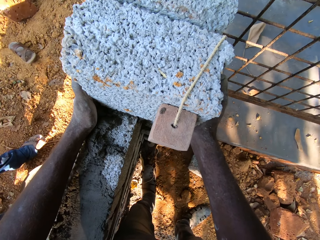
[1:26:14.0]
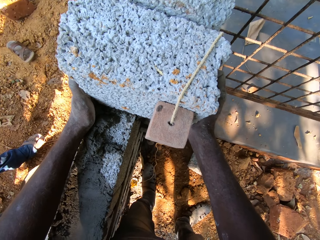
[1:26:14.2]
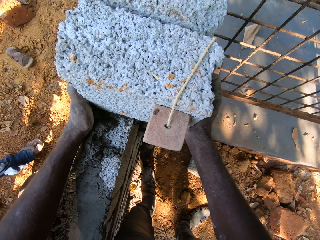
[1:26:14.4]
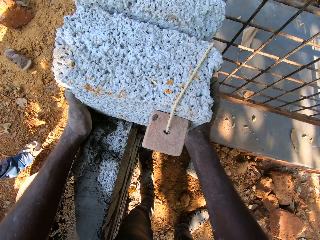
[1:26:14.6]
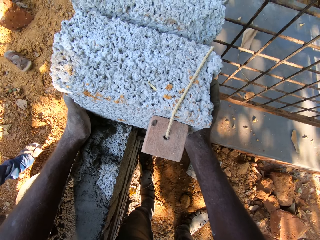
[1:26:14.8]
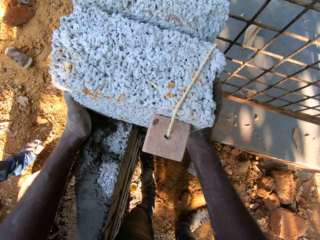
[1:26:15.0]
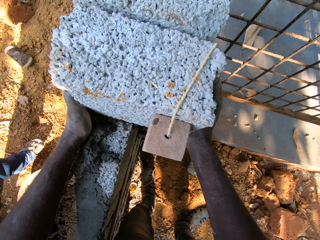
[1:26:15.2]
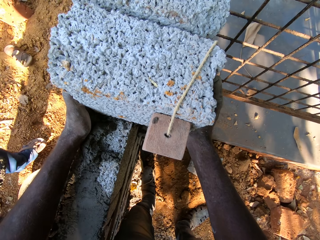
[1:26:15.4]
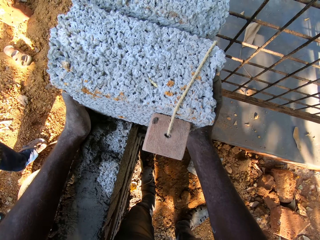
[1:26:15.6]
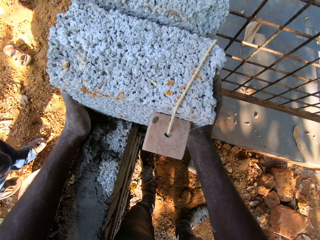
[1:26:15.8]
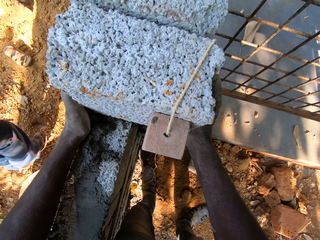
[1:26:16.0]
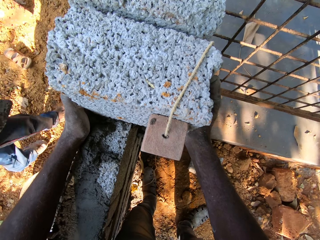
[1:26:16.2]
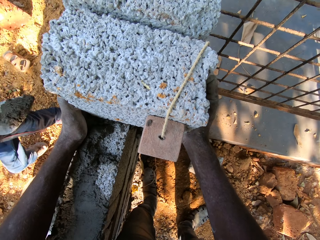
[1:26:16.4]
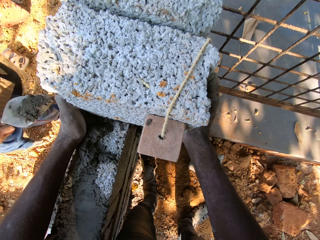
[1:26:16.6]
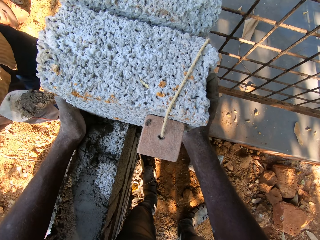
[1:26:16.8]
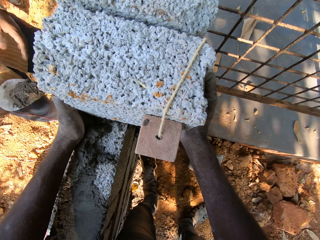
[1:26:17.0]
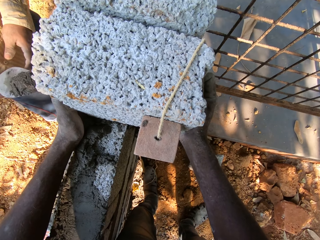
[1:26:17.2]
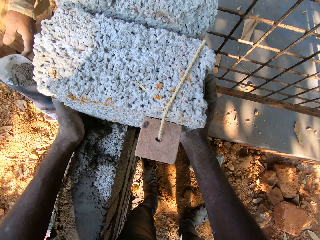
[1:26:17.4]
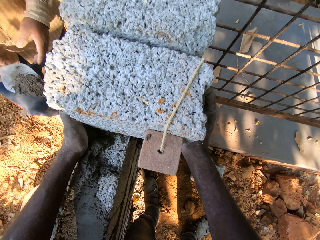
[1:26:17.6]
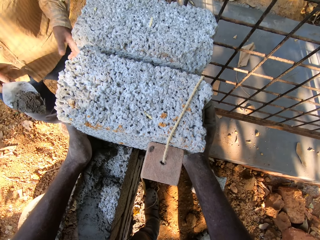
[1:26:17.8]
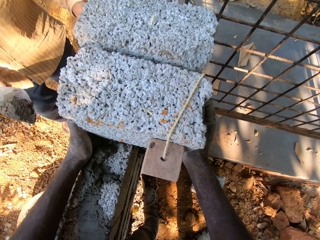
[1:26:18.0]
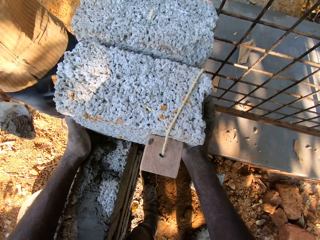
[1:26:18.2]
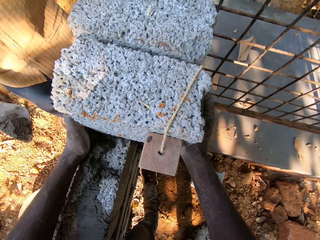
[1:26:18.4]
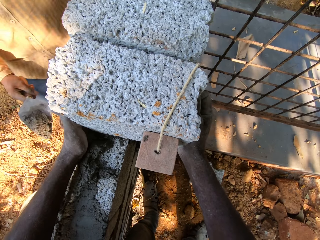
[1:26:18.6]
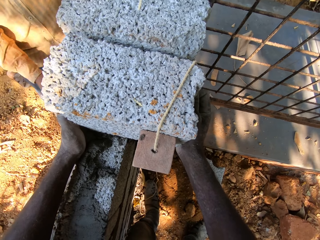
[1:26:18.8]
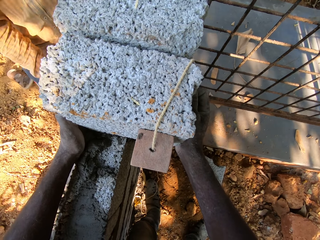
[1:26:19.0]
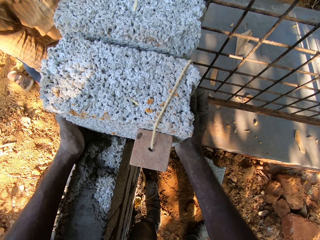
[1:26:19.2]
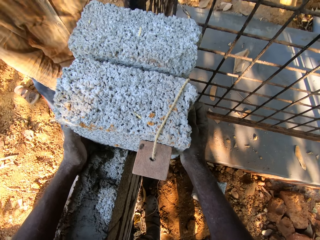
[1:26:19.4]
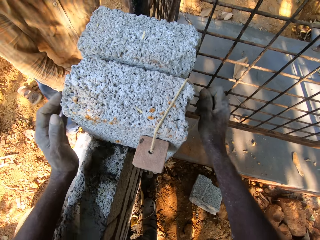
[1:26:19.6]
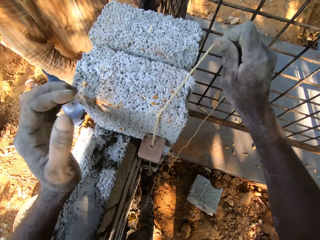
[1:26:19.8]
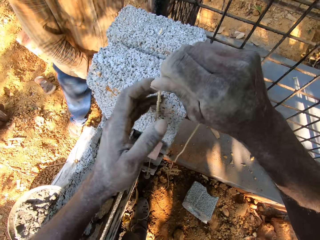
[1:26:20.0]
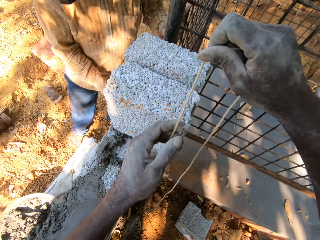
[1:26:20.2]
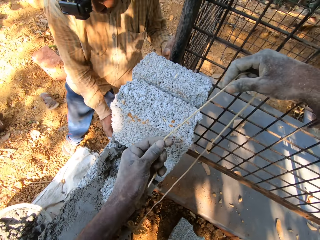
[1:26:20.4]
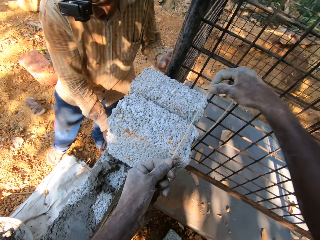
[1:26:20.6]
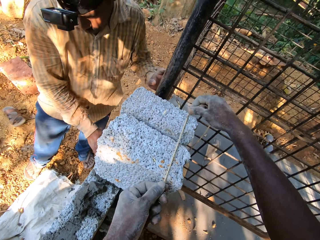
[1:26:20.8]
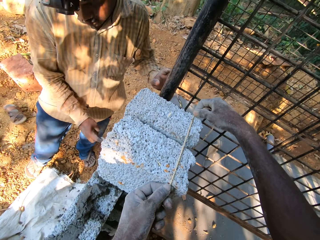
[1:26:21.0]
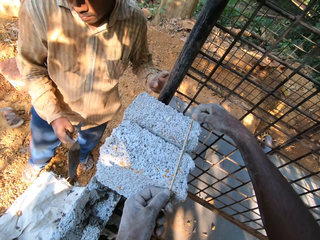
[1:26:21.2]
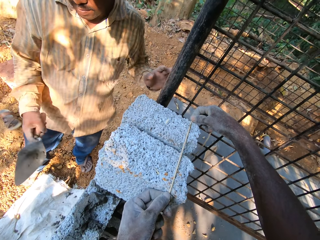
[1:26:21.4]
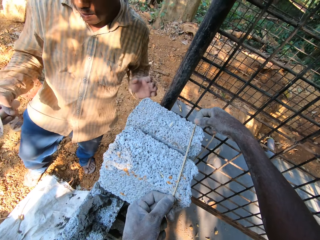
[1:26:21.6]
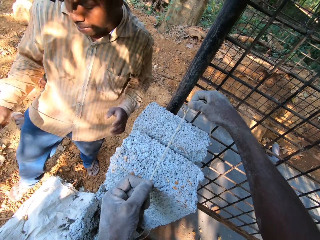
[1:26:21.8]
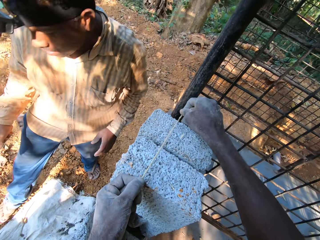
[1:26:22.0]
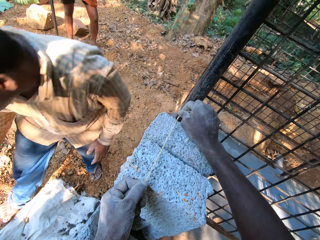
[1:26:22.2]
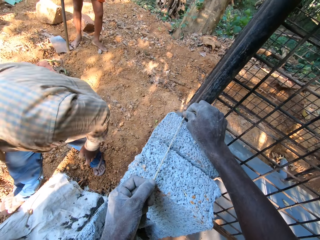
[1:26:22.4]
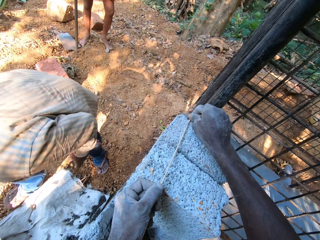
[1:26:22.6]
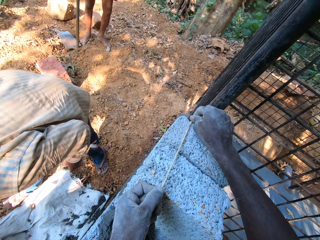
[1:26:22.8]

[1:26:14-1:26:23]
A man holds a hand trowel in his left hand. The man holds concrete on a trowel. The man smears the mortar in the hand trowel on the fence with his right hand. The man places the concrete on the wall with the trowel. The camera wearer removes a plumb bob from the block. He holds the plumb line in his right hand with his left hand. He holds the plumb line on the bricks on the fence with his hands. He measures the block with the plumb bob.

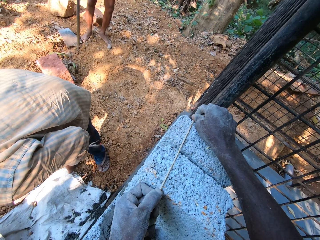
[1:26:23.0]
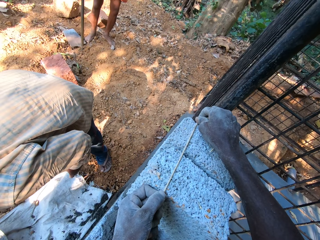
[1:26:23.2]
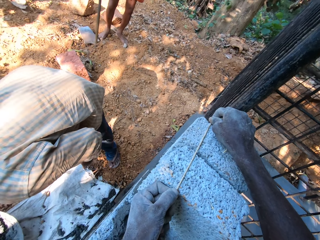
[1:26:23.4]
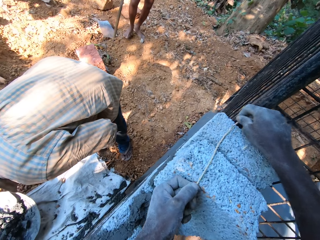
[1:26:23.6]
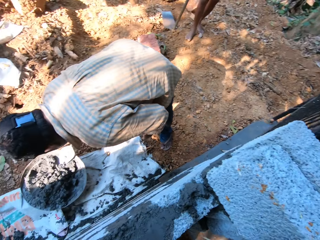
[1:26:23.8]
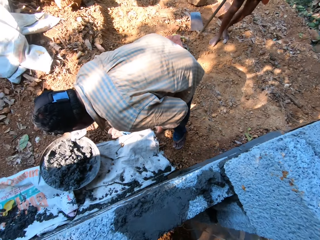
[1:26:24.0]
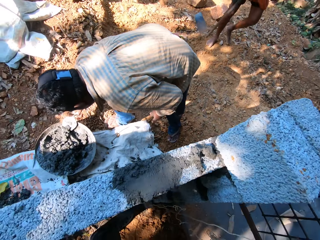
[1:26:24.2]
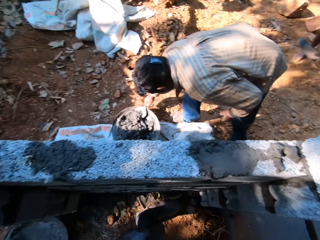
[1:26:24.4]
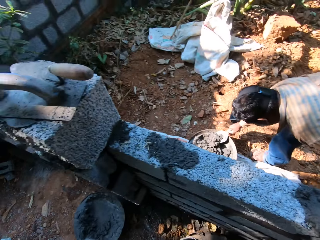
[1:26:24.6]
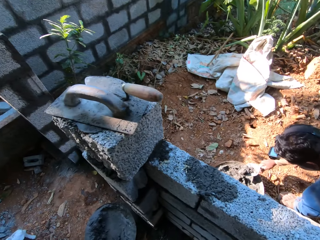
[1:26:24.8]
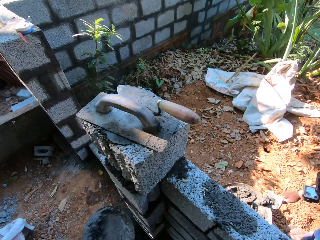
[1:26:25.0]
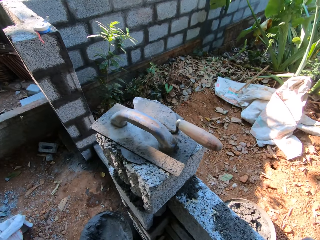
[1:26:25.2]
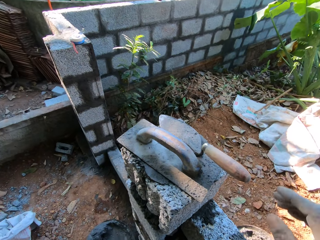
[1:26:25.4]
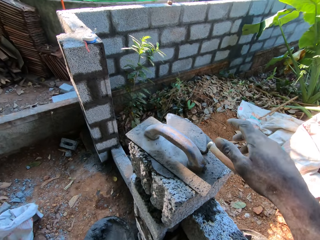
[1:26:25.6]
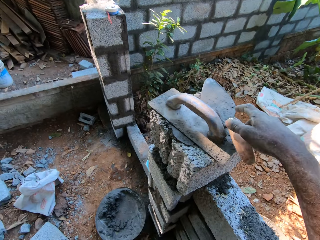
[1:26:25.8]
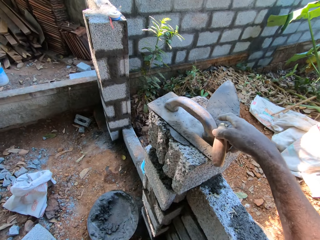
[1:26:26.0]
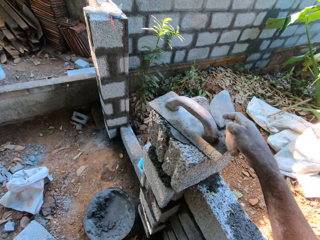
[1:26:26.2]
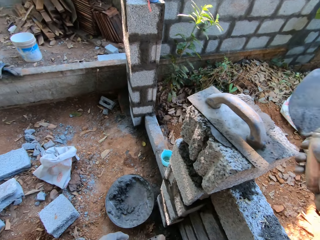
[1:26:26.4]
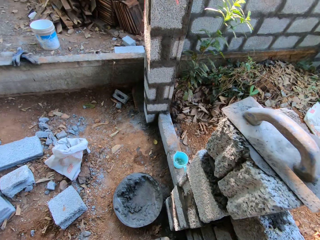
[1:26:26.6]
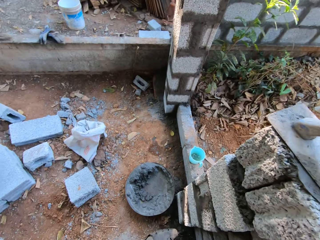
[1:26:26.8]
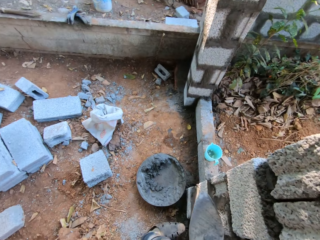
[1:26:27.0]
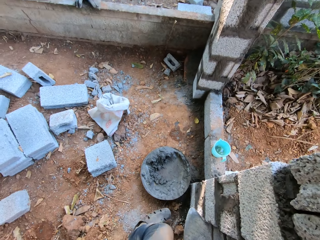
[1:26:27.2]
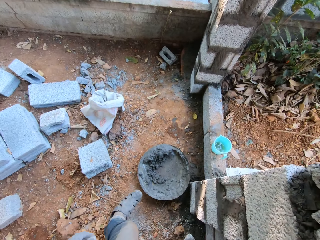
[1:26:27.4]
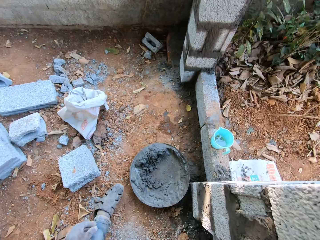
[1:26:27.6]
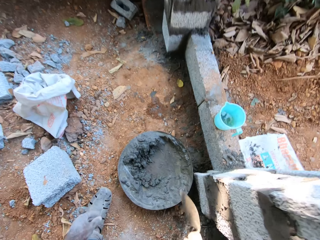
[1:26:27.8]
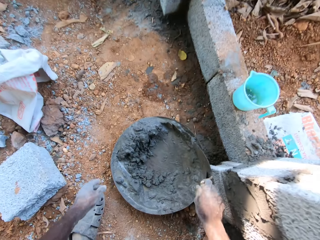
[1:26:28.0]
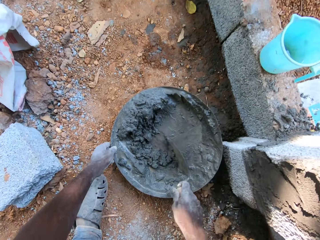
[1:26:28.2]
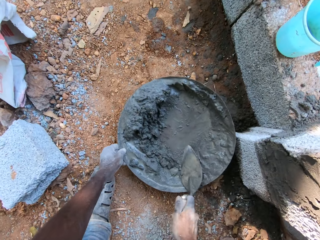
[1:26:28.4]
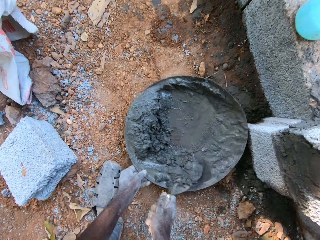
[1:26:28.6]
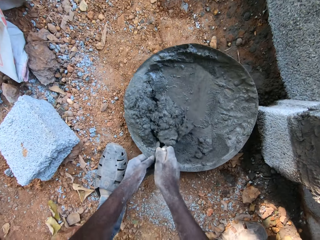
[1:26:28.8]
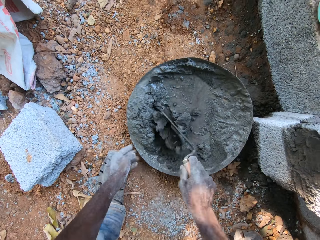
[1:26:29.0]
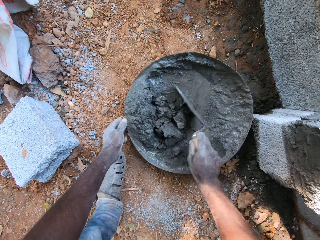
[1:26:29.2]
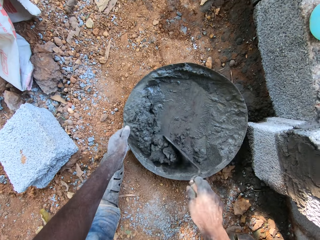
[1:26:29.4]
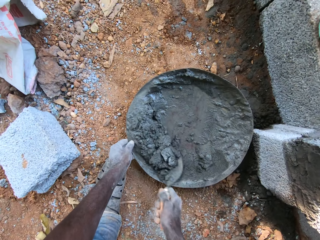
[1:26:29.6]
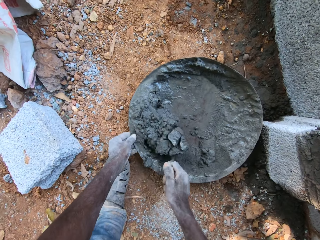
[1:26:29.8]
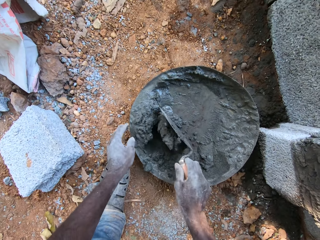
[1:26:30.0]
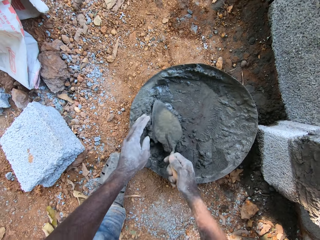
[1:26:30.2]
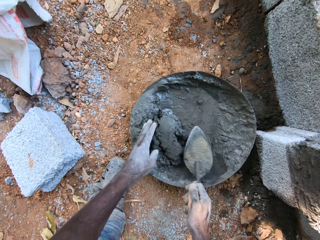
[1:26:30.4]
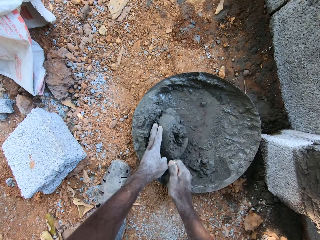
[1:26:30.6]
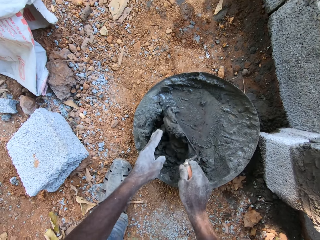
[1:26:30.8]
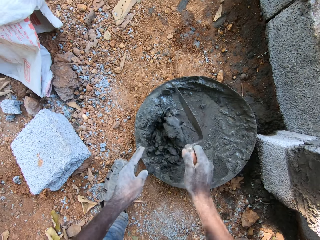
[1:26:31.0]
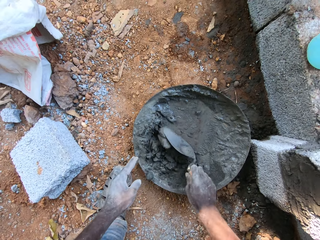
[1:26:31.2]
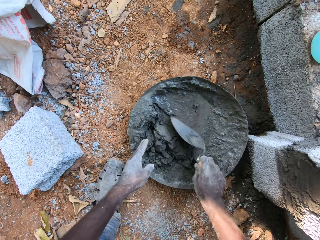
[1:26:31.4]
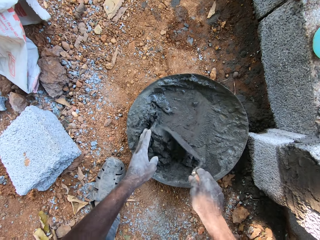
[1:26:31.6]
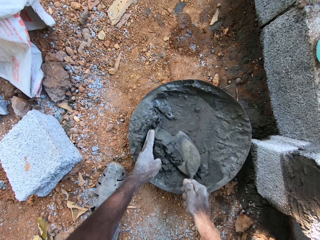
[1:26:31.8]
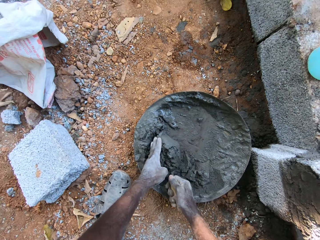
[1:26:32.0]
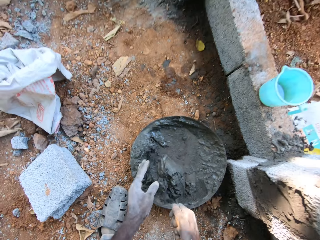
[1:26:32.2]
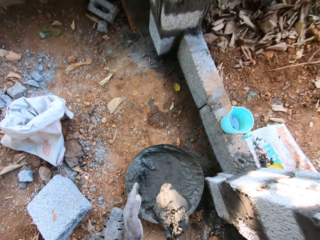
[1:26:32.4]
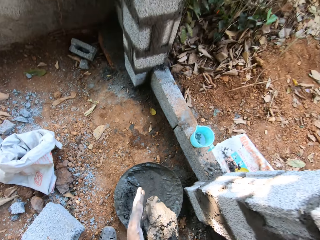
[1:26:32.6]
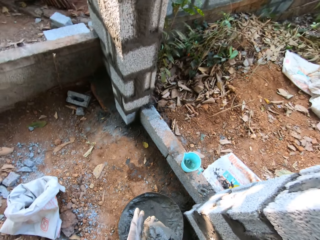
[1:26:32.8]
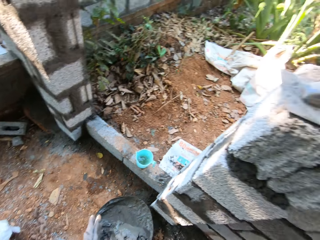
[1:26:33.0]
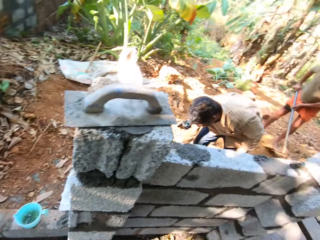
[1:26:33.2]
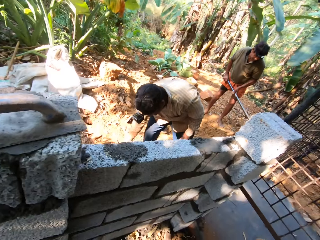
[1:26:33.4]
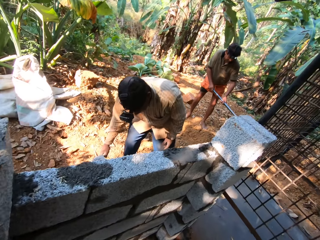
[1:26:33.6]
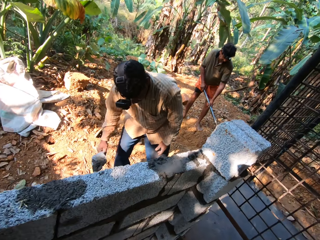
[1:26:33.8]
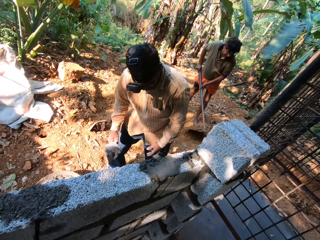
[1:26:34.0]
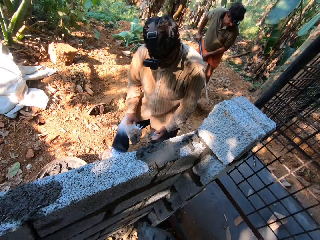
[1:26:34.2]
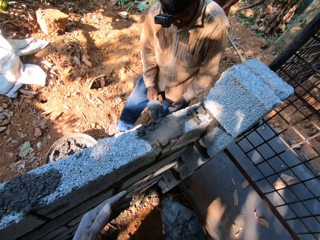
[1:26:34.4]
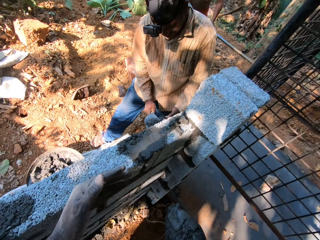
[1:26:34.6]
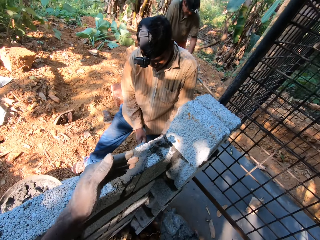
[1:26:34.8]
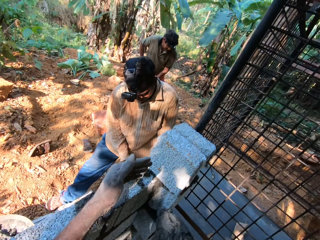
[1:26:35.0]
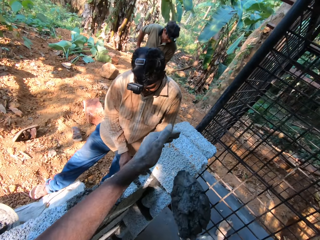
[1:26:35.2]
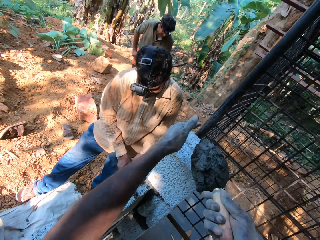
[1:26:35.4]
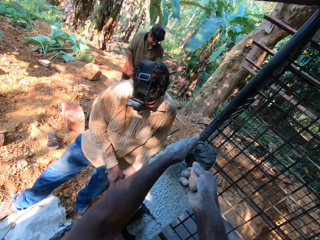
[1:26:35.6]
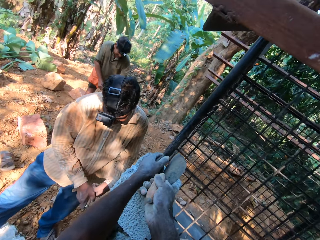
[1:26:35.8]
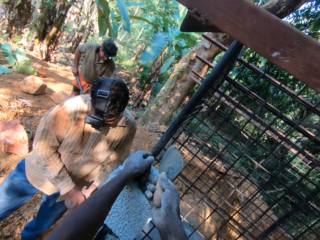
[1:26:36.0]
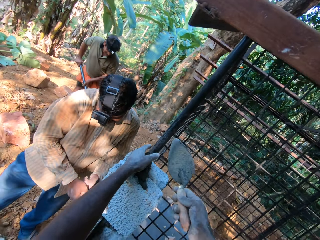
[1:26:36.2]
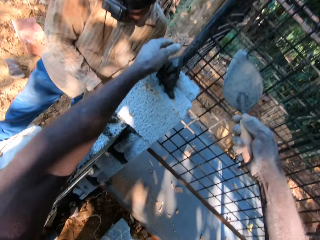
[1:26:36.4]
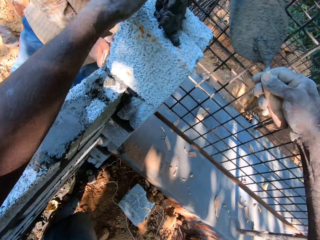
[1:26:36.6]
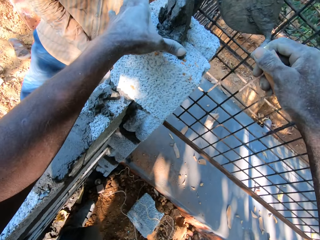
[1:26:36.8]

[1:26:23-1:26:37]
The man packs some mortar from a head pan on the floor with the hand trowel in his right hand. The camera wearer turns around the construction site. He picks up a hand trowel on the fence with his right hand. He mixes the mortar in the head pan on the floor with the hand trowel in his right hand. He holds the head pan on the floor with his left hand. He packs some mortar from the head pan on the floor with the hand trowel in his right hand. Another man digs the floor with the hoe in his hands. The camera wearer moves around the construction site. The first man smears the mortar in the hand trowel on the fence with his right hand. The first man places concrete on the wall with a trowel. The camera wearer pours the mortar in the hand trowel in his right hand on the bricks on the fence. He places the concrete on the blocks.
